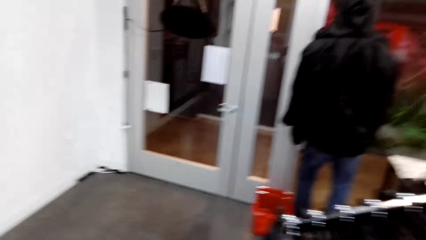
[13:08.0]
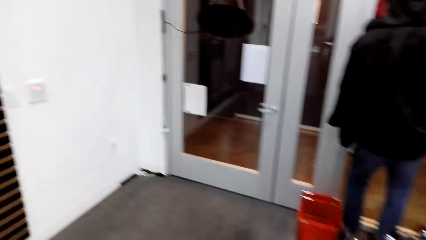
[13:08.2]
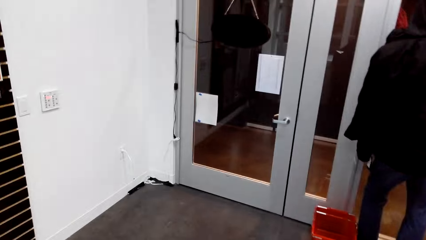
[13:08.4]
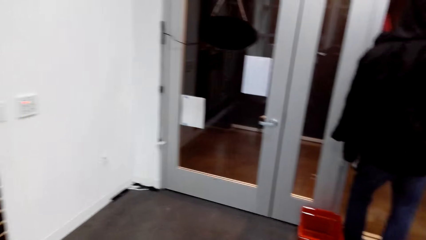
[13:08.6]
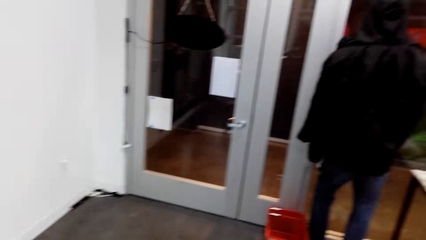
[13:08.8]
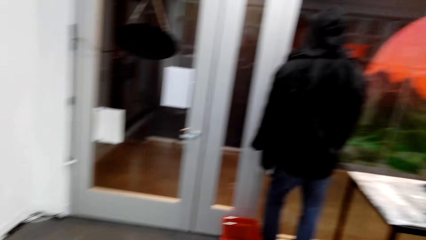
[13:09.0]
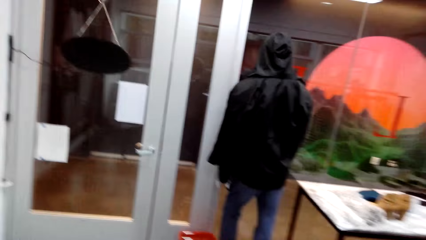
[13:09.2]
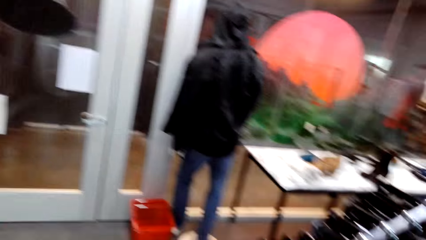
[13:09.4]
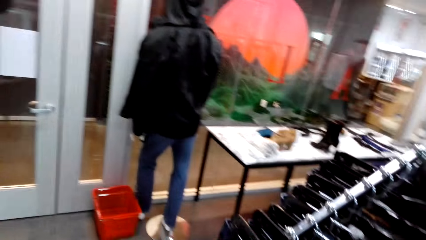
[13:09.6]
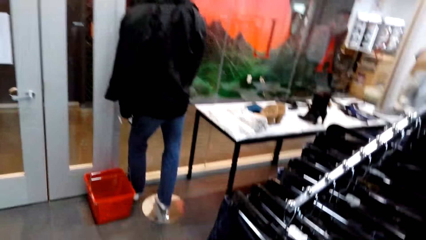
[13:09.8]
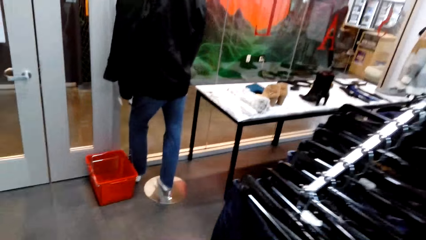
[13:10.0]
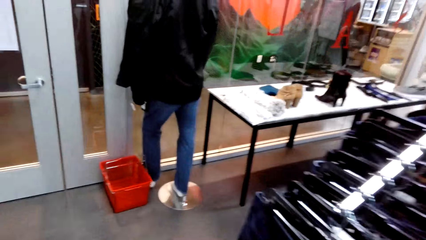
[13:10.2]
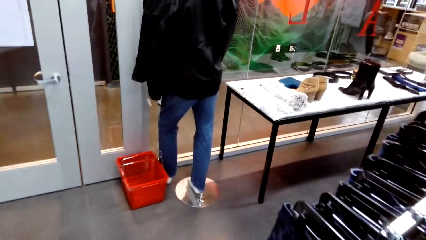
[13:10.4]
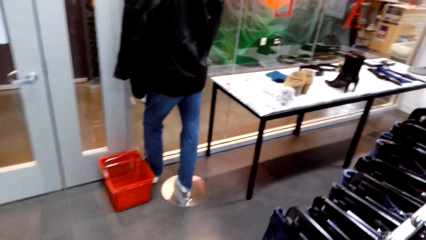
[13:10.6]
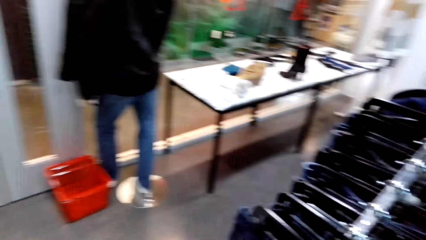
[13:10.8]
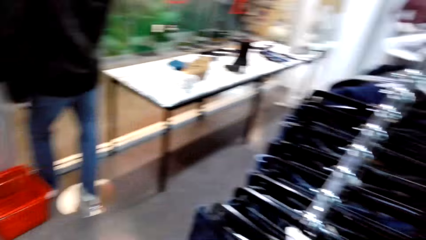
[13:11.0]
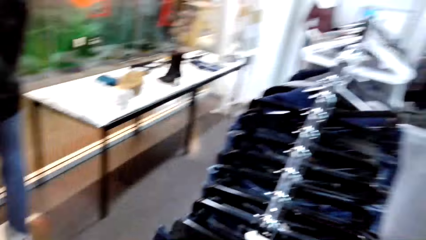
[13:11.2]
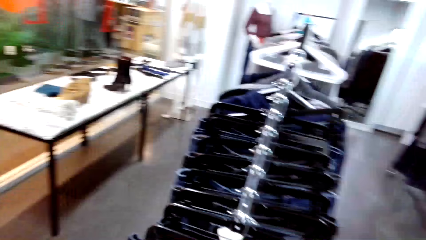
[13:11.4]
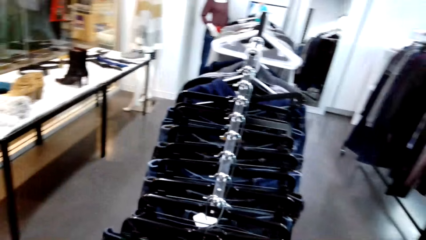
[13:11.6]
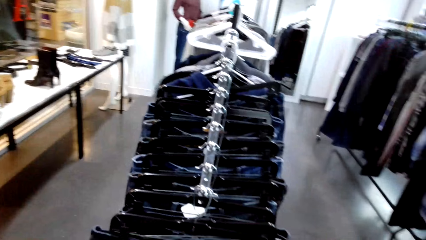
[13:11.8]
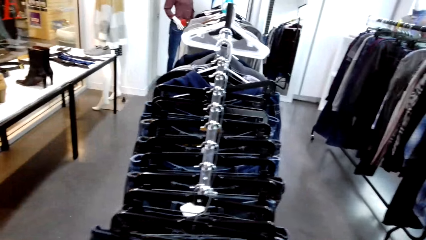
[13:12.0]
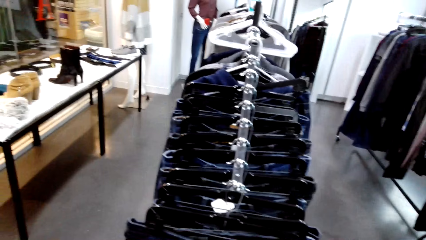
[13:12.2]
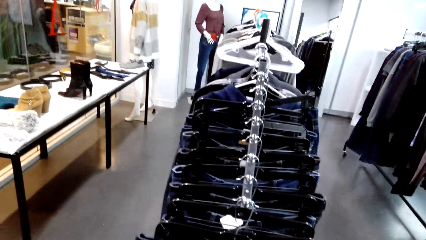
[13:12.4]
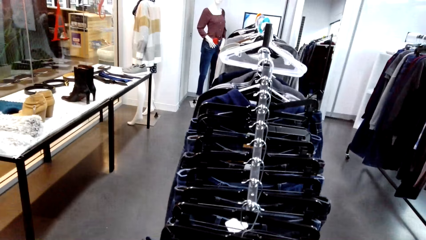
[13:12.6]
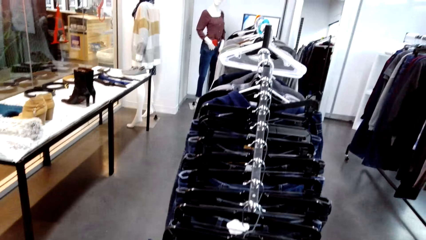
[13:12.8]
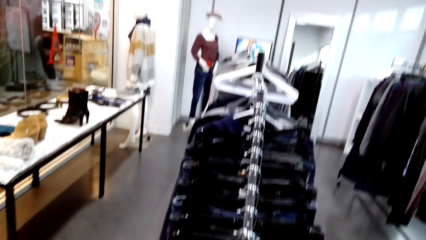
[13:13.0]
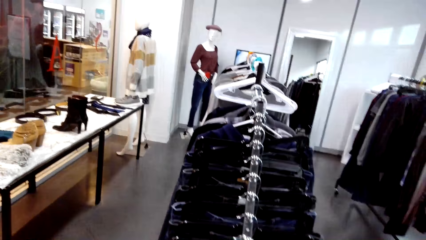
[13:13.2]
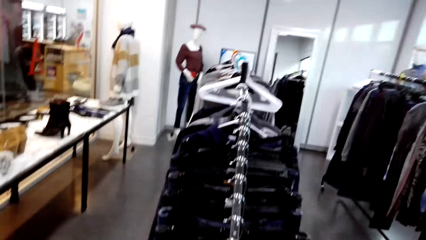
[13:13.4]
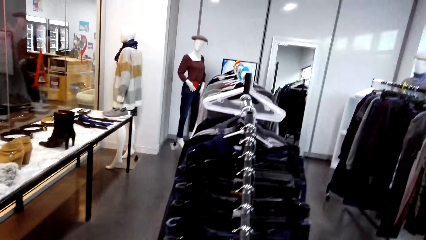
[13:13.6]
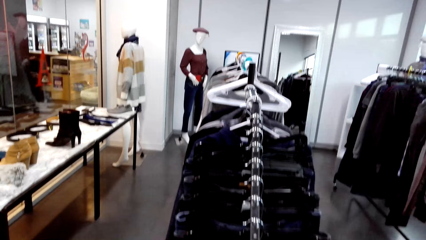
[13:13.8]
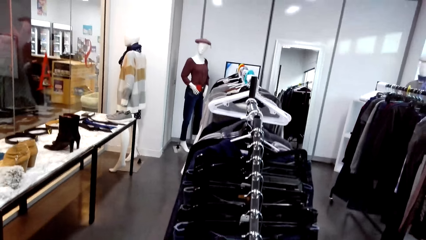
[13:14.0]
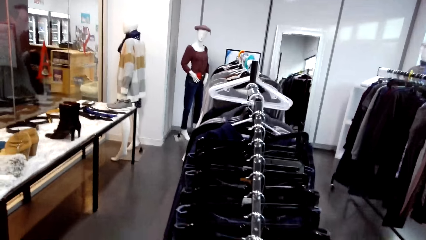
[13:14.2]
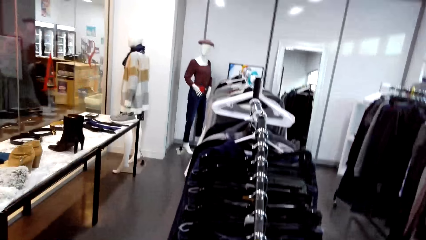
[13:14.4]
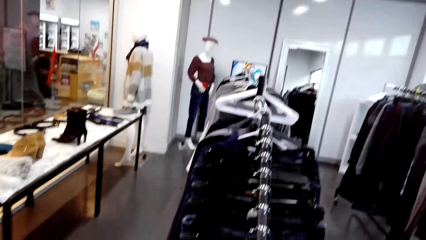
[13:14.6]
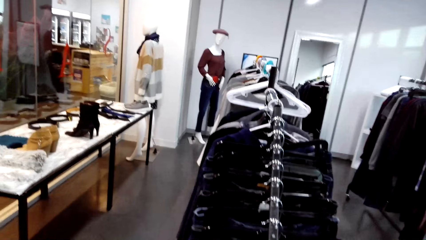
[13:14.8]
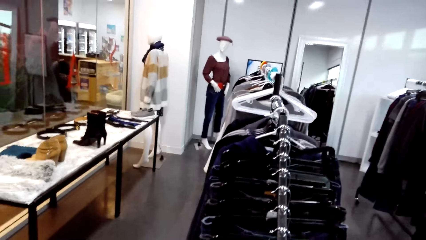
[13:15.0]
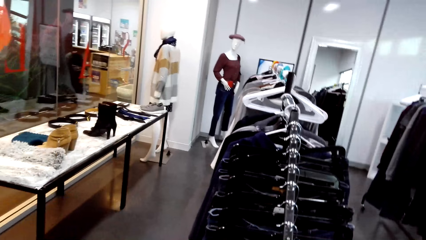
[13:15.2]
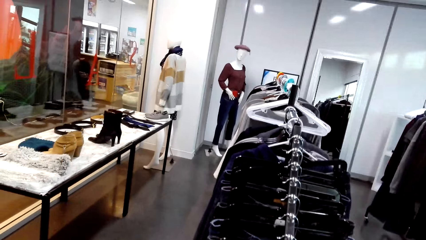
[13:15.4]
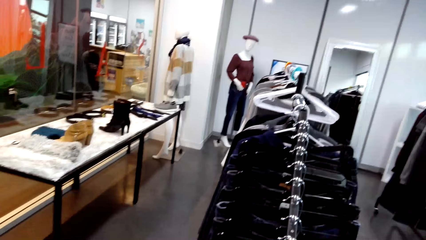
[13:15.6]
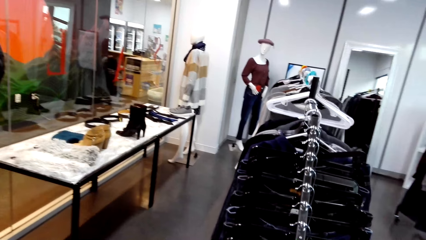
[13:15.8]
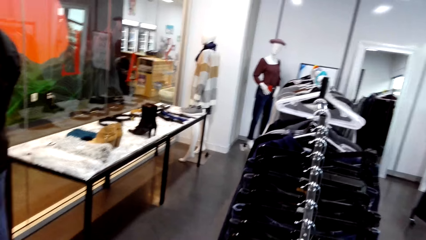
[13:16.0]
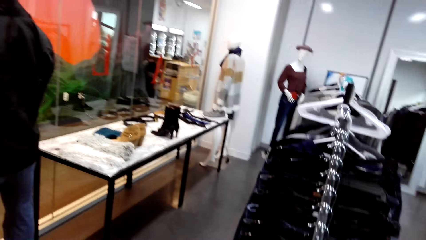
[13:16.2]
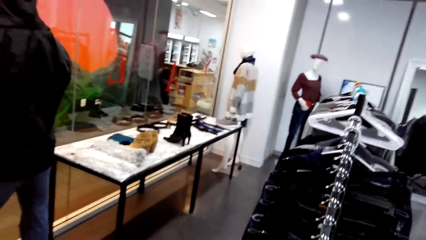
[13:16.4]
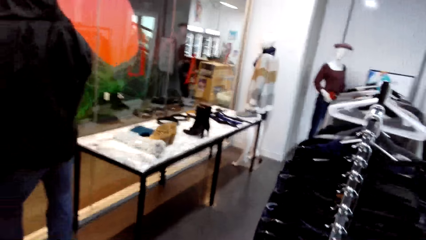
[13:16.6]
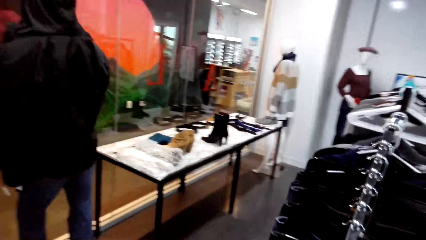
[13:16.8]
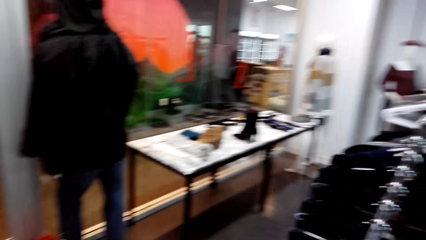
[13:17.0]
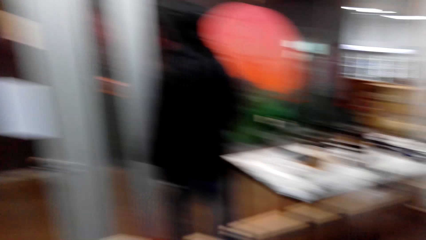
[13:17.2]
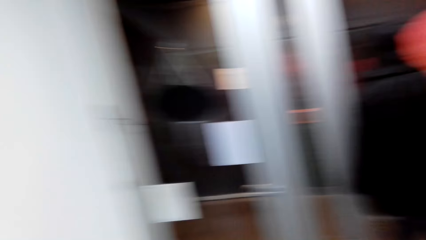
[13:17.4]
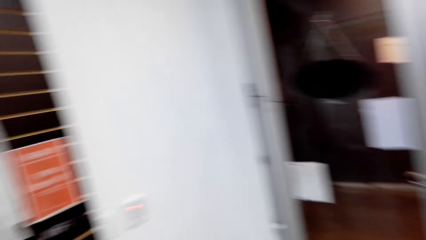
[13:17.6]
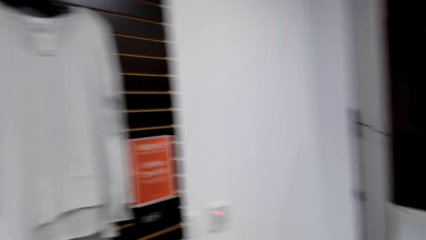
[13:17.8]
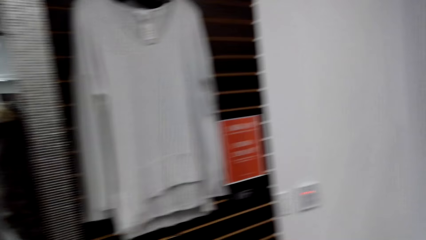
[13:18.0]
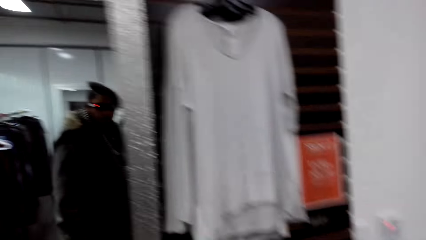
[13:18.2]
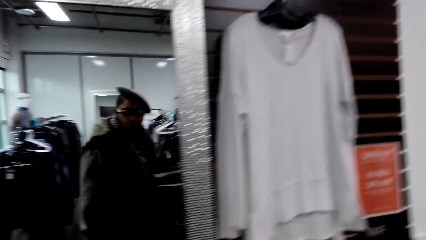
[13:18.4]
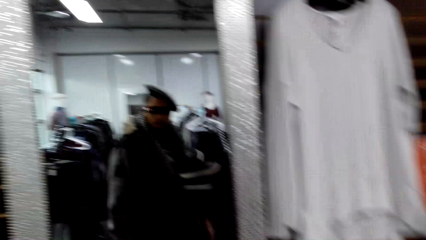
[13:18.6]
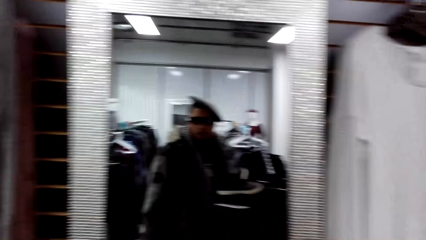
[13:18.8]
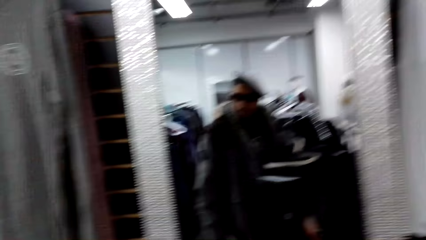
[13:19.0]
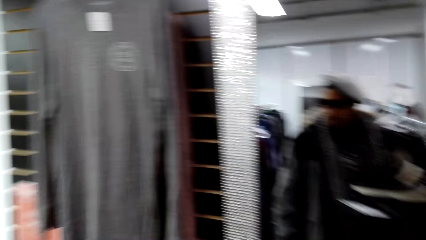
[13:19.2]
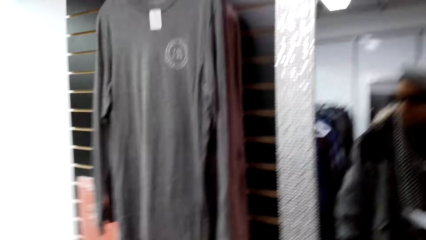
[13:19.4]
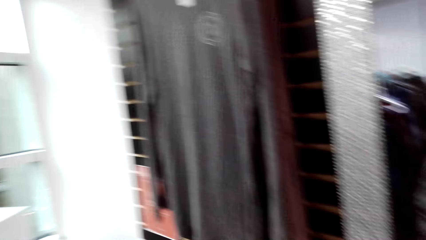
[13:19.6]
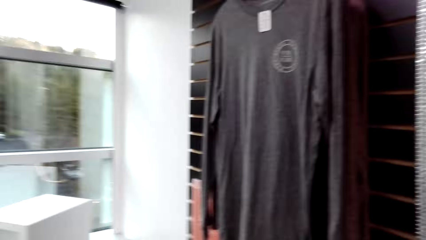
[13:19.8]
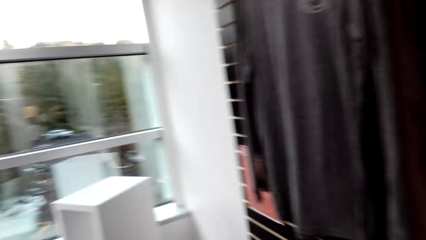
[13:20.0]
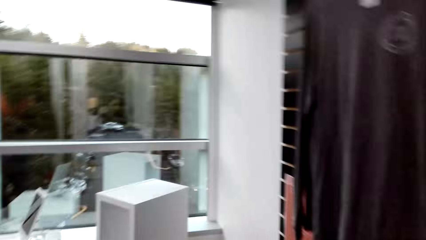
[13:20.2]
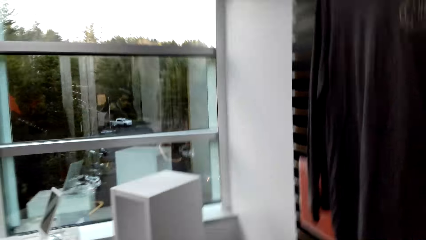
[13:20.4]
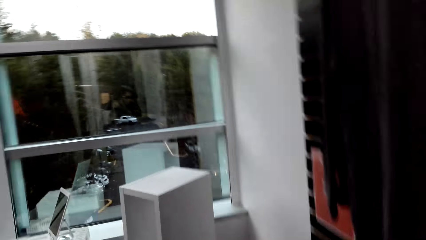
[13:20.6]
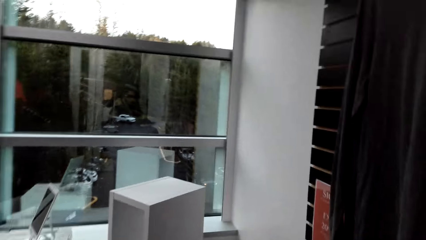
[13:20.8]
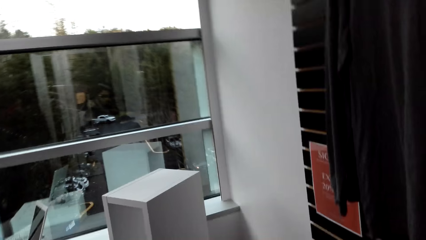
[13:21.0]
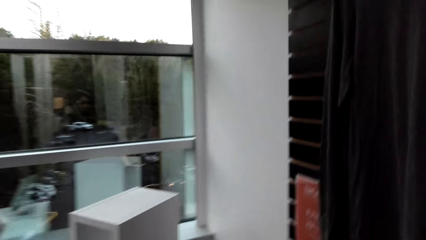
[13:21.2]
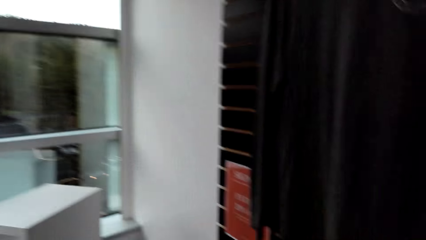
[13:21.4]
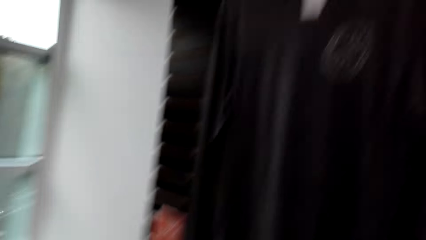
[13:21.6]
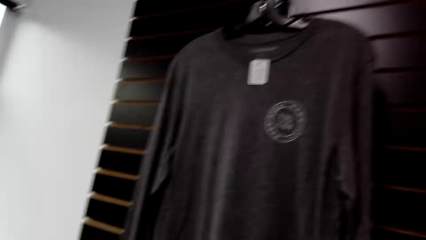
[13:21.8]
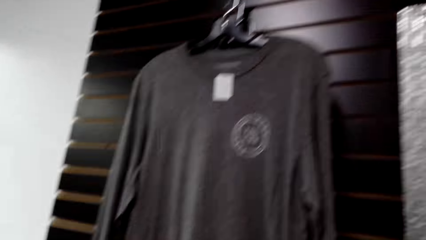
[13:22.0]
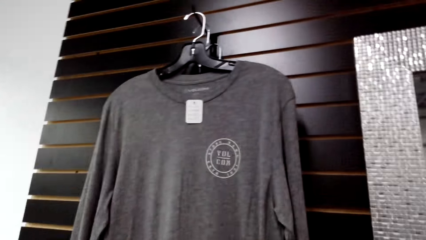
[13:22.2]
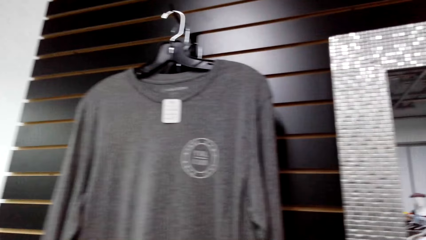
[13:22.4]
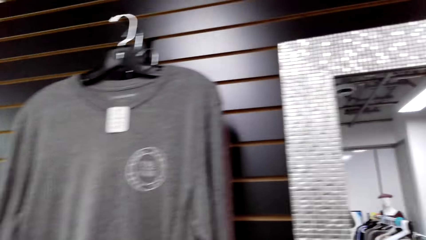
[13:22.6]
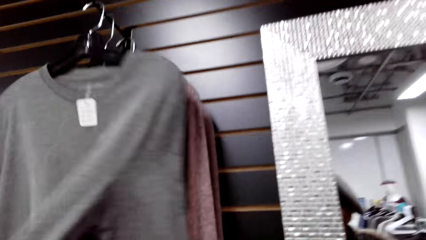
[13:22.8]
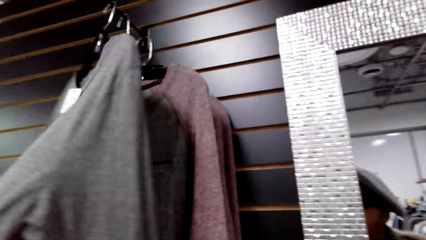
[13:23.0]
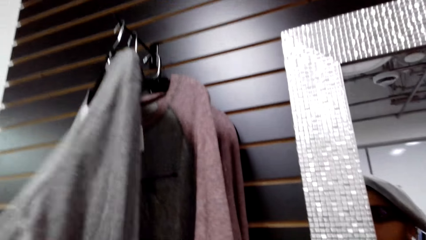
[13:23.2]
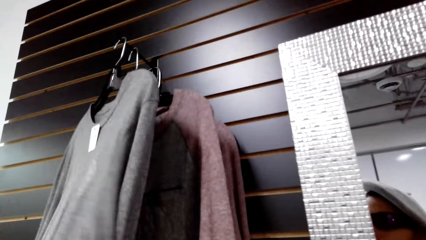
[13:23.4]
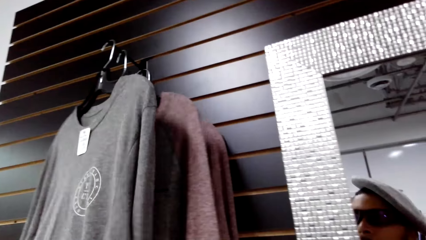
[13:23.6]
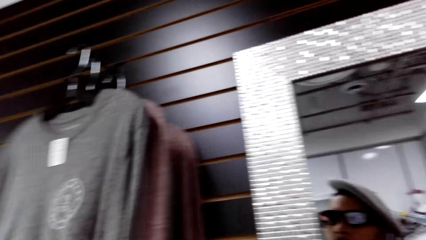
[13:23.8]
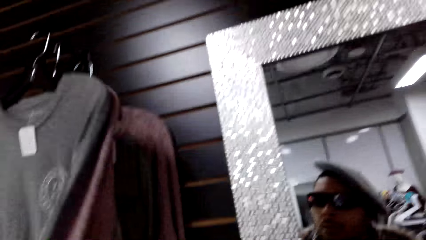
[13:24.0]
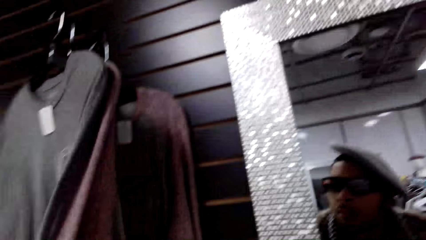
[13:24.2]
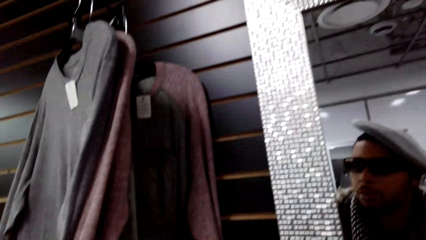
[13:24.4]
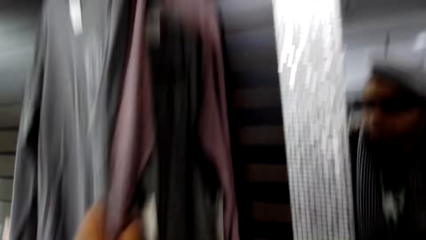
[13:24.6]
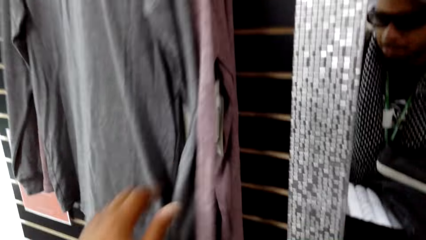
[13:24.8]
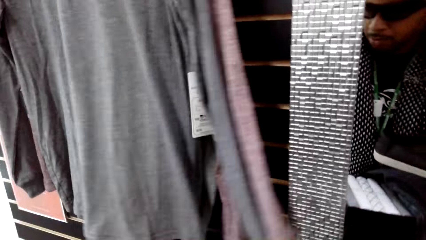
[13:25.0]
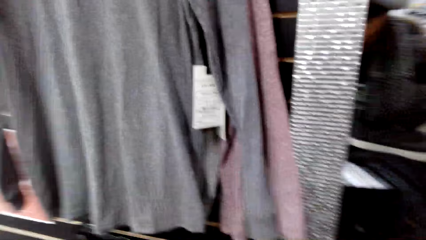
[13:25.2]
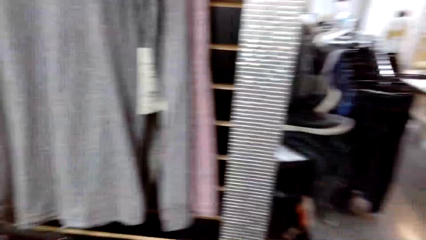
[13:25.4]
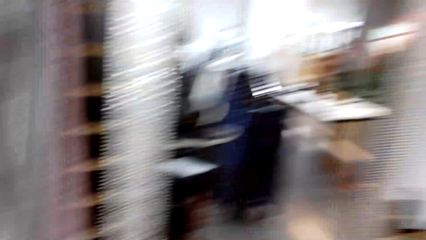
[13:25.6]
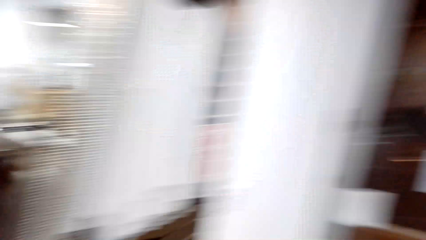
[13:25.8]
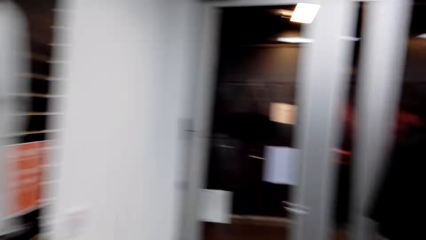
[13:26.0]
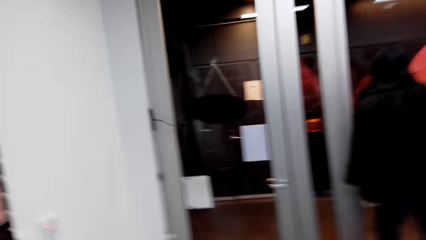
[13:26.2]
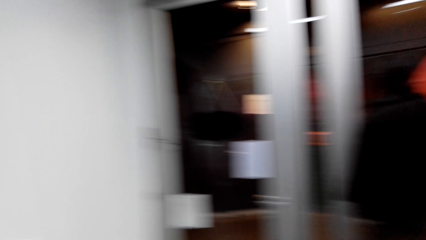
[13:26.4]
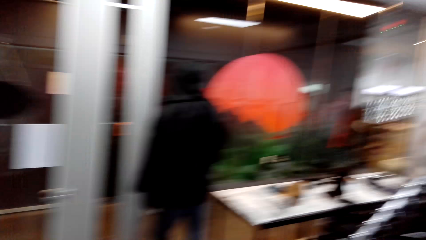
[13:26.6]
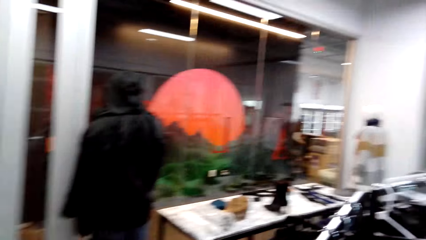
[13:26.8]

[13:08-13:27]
The camera wearer shakes the clothes rack with his hands. He holds the arm of the t-shirt on the hanger in the wall with his right hand. He holds the arms of the t-shirts on the hanger in the wall with his right hand. He holds the arms of the t-shirts on the hanger in the wall with his left hand. He drops the arms of the t-shirts on the hanger in the wall with his right hand. He drops the arms of the t-shirts on the hanger in the wall with his left hand.
